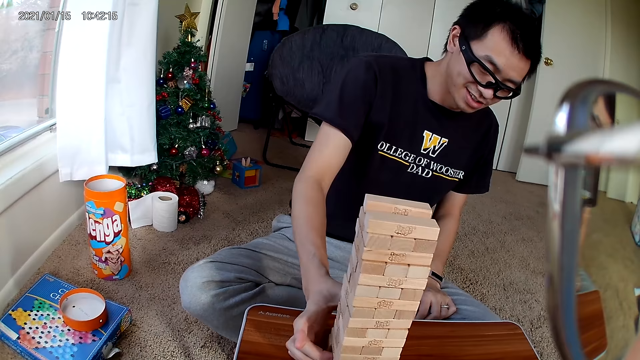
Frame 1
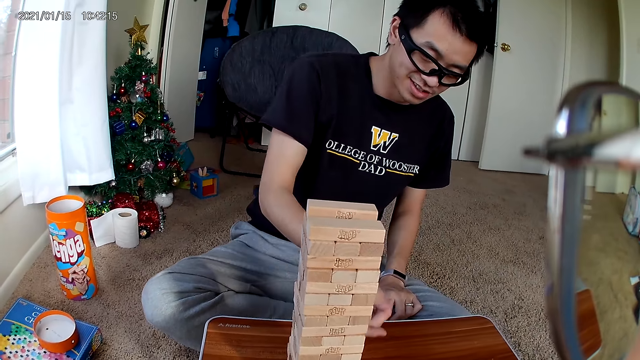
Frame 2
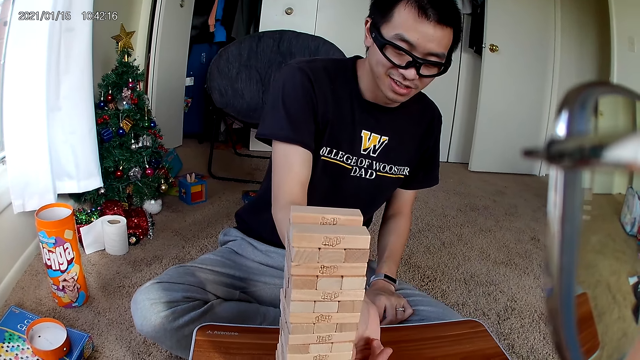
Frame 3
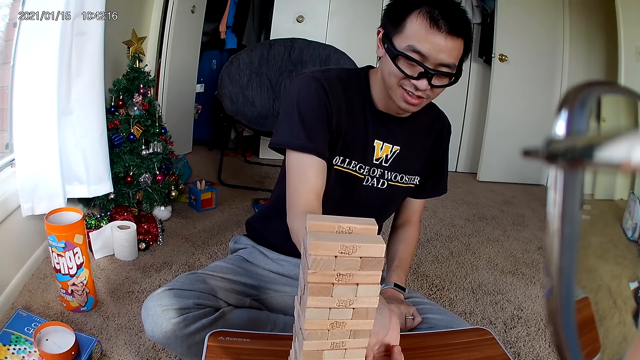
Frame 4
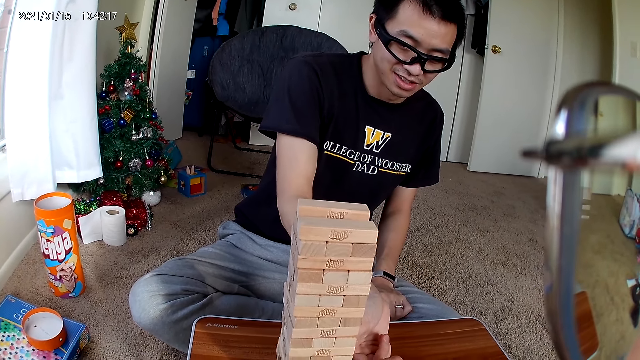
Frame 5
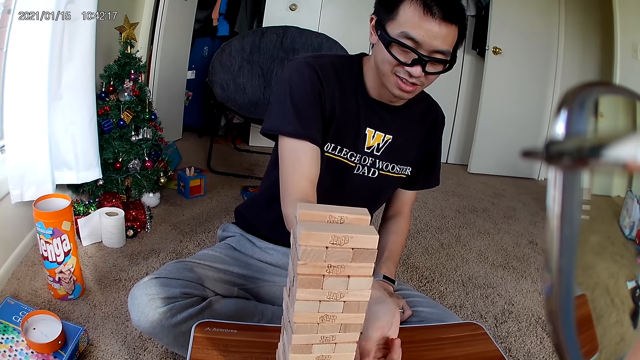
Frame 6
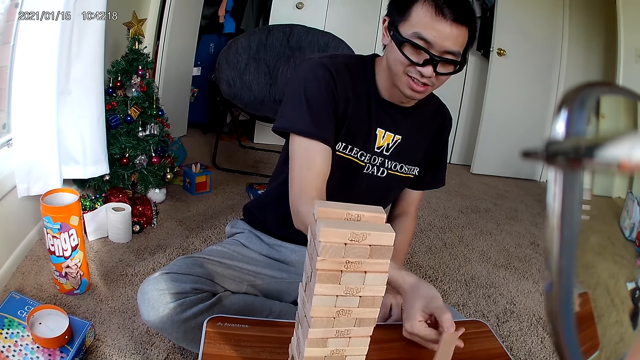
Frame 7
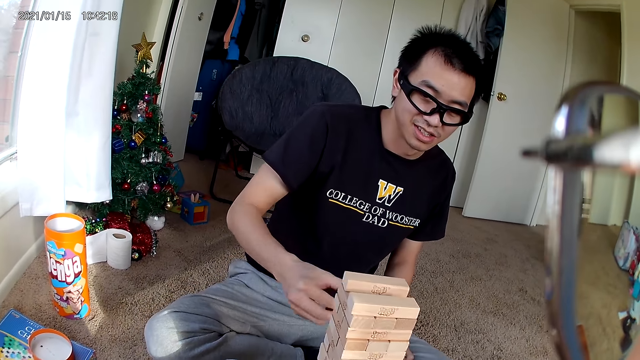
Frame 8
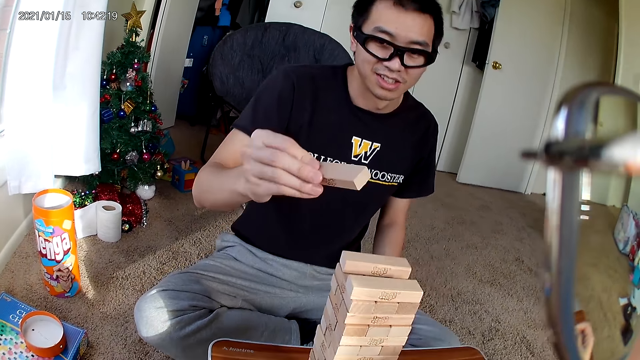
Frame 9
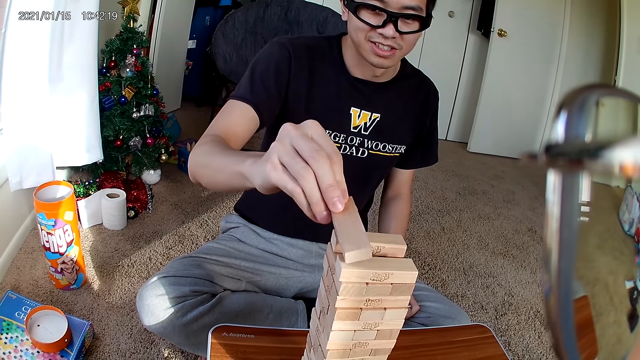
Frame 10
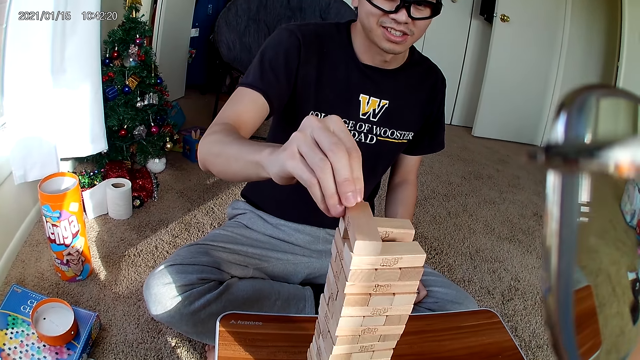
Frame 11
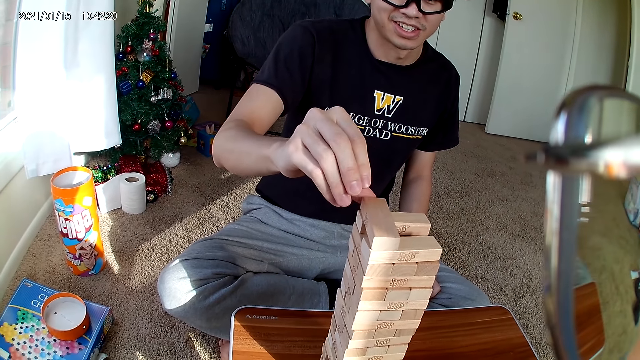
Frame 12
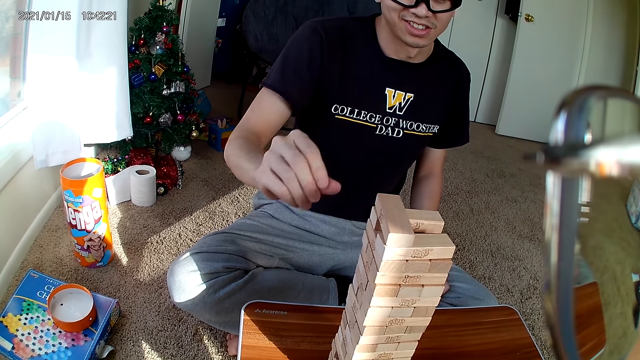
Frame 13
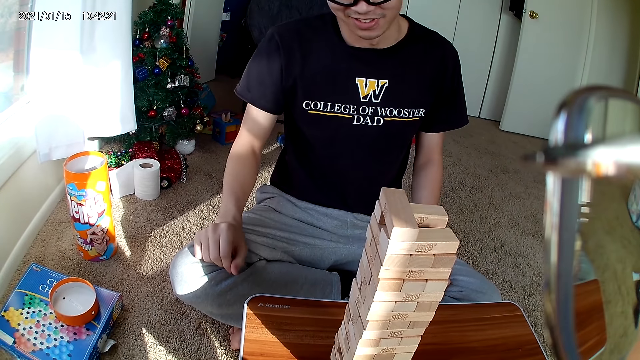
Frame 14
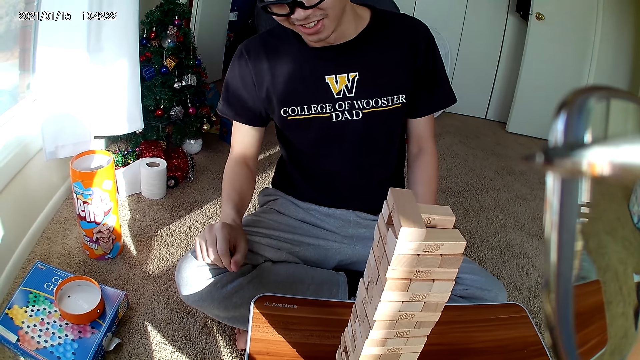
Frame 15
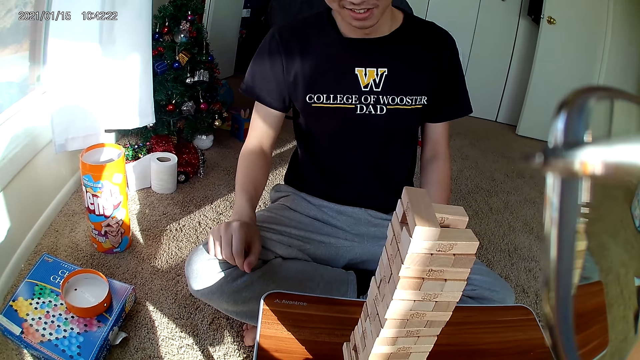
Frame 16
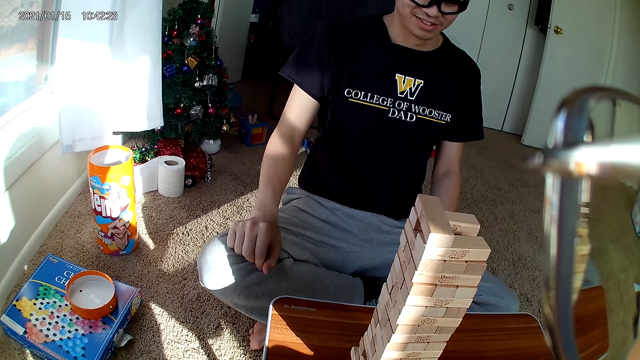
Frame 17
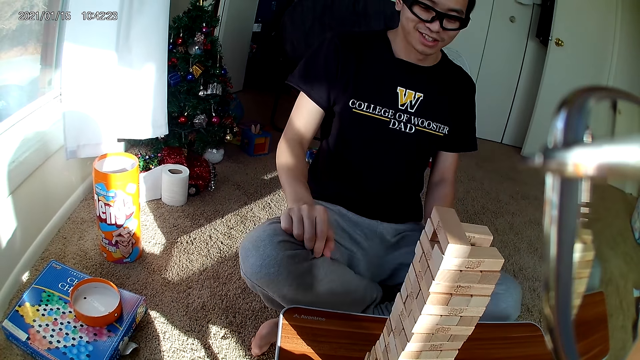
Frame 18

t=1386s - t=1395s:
A man places the block on the others. The man picks up a wooden piece on the stool with his right hand. He puts the wooden piece in his right hand on the puzzle. He removes his hands from the blocks.

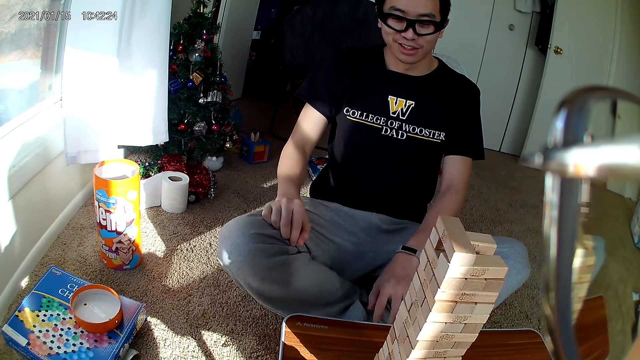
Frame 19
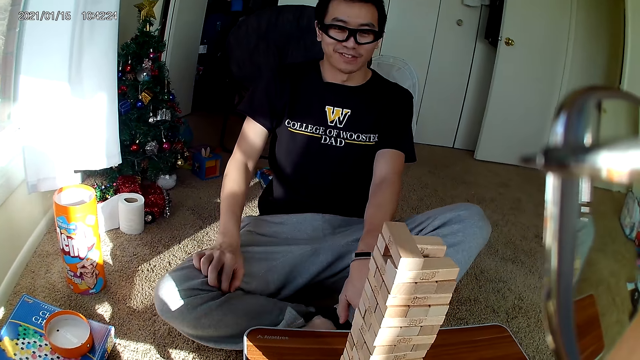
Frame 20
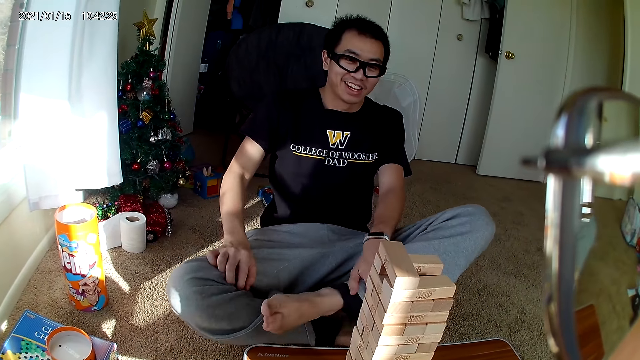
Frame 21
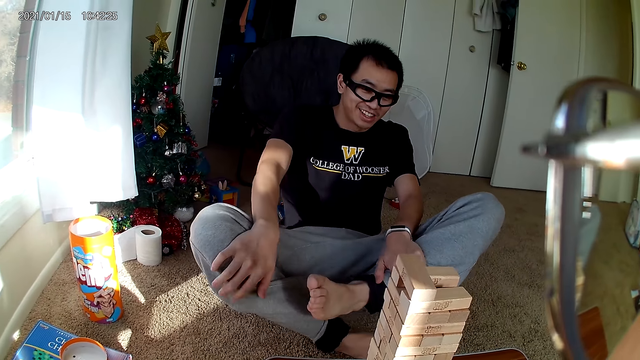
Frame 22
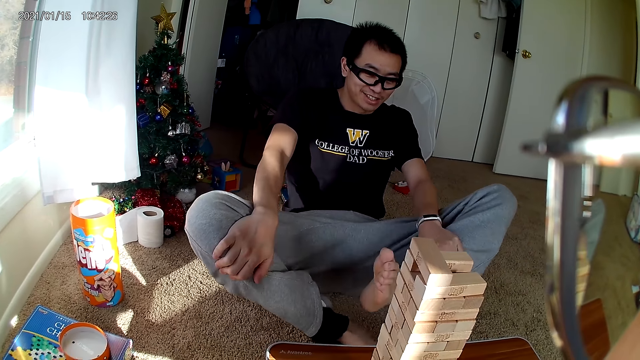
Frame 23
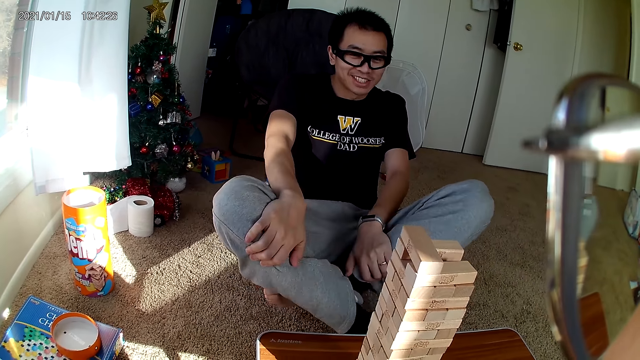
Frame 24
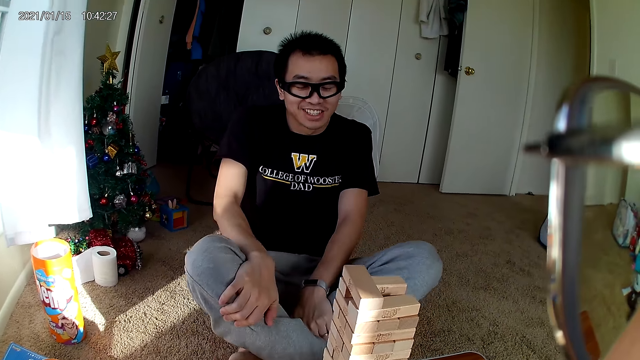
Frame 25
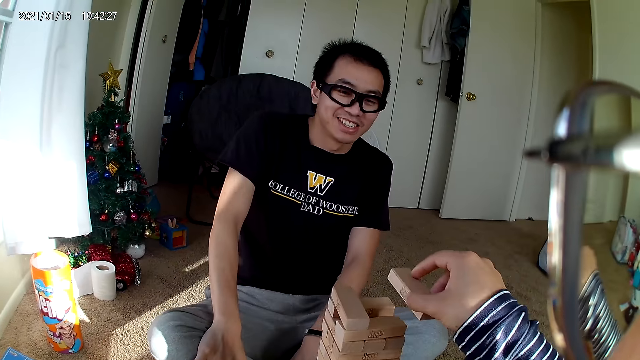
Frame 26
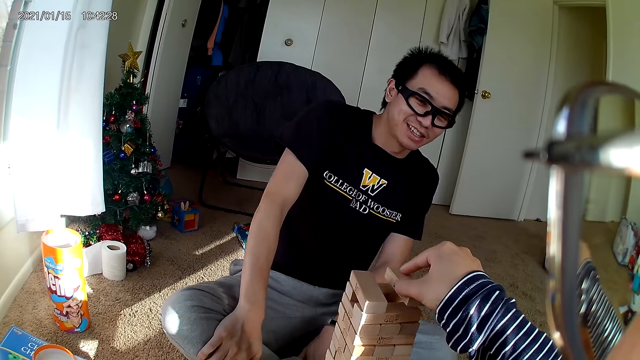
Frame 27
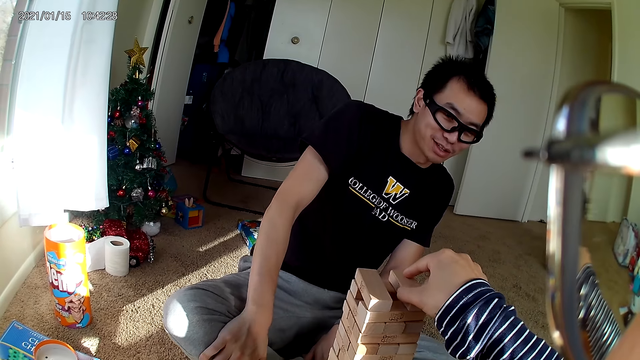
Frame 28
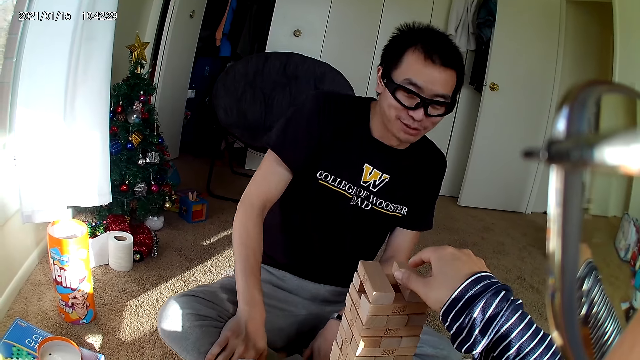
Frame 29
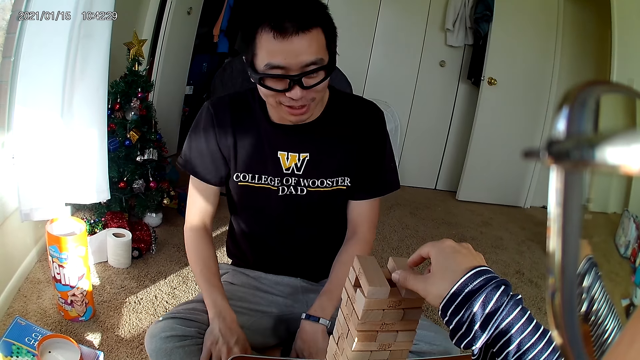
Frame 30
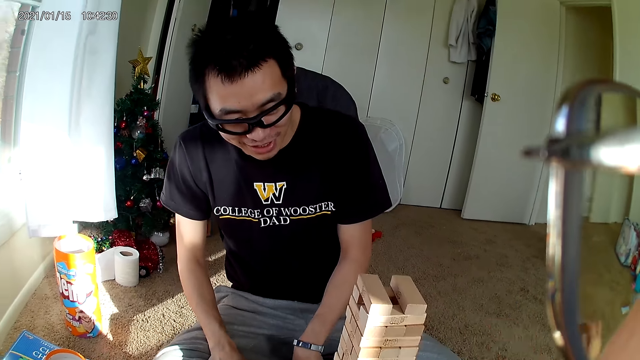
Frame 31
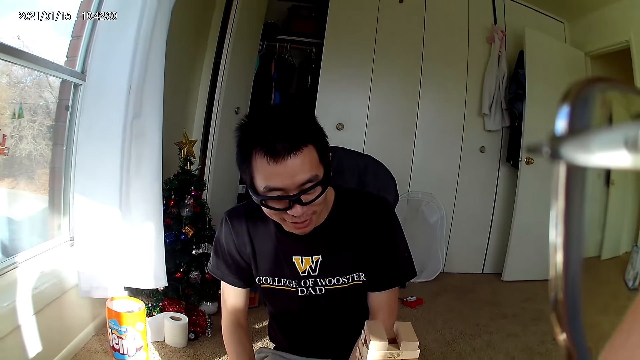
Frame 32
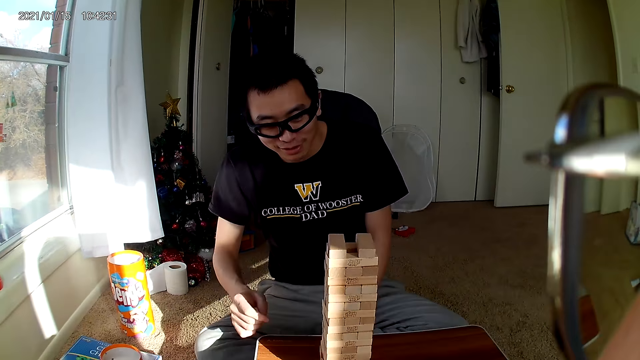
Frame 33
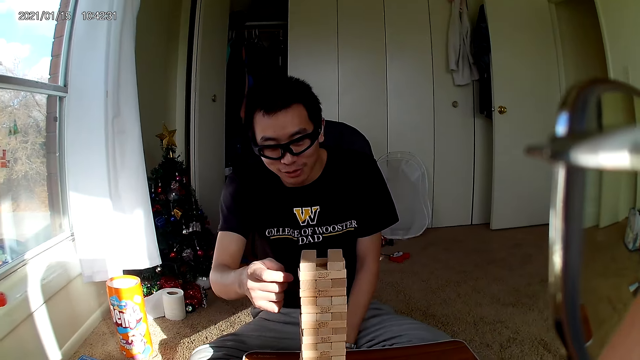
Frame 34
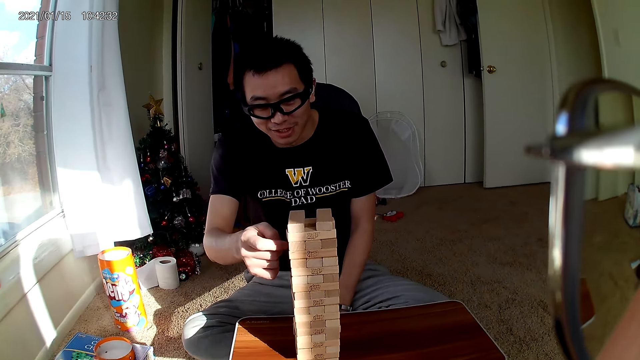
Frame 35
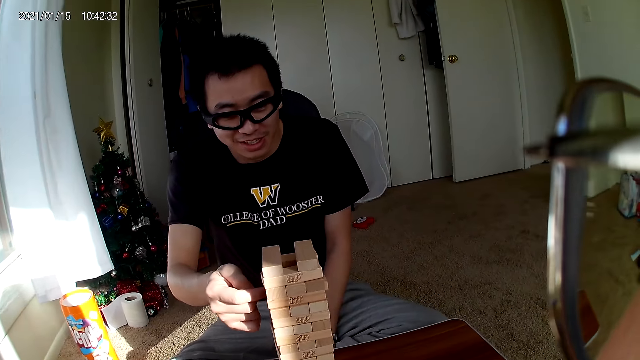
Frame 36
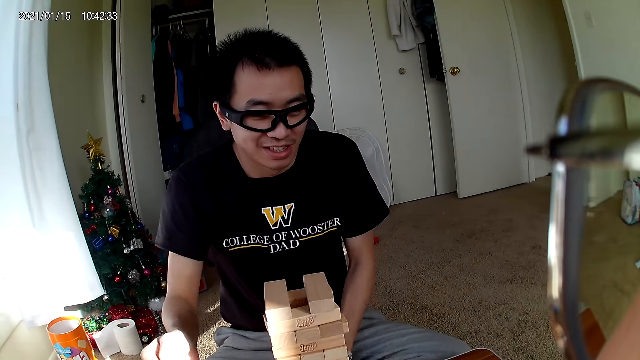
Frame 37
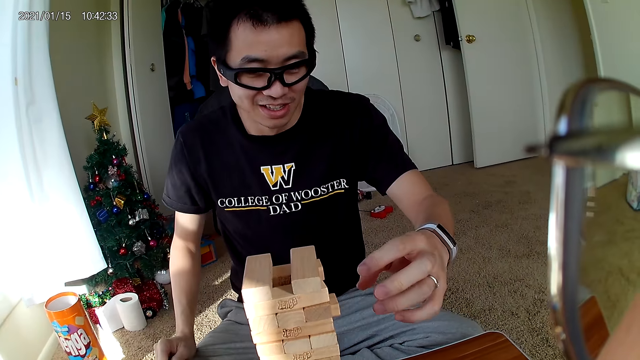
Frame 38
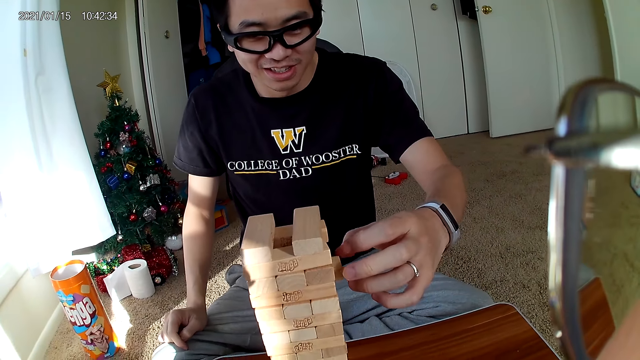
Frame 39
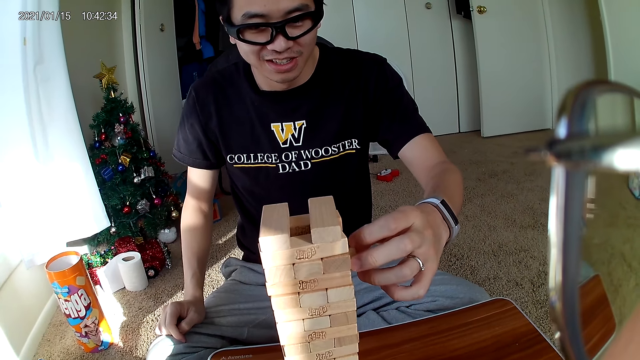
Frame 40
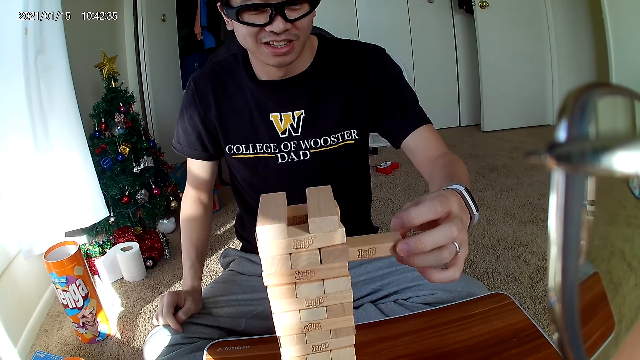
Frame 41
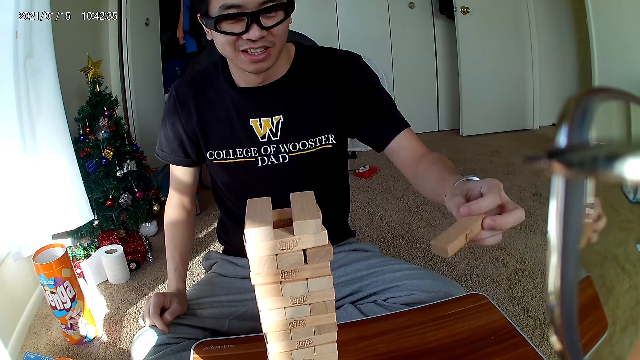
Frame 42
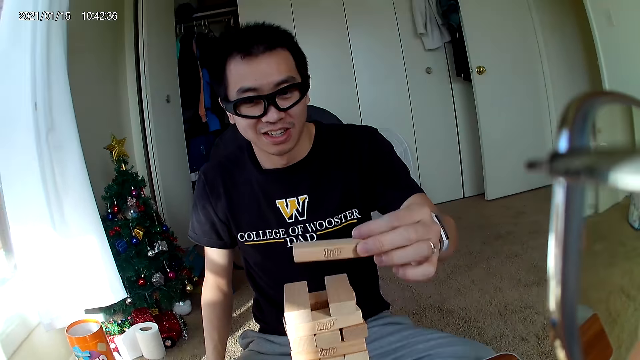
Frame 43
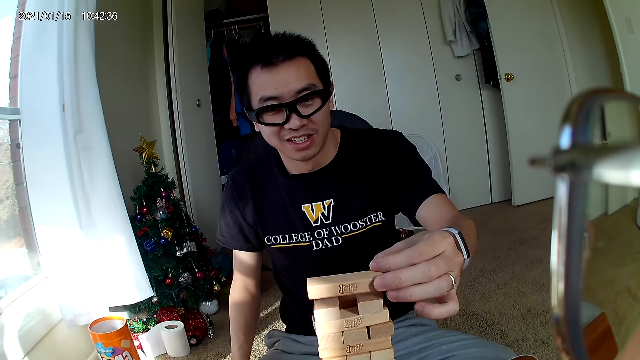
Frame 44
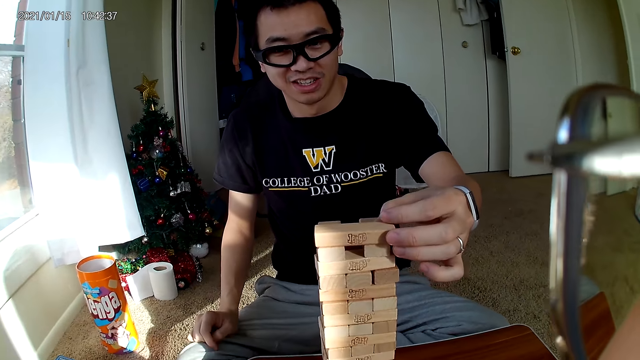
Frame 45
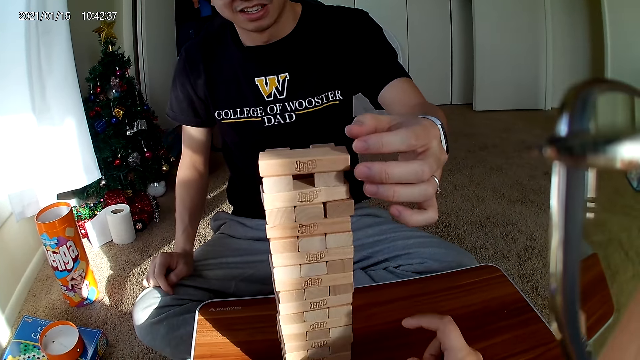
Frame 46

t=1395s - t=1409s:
A man interacts with the camera wearer. The camera wearer puts a wooden piece on top of others on the puzzle with her right hand. The man pushes out a wooden piece from the puzzle with his left hand. He removes the wooden piece with his left hand. He puts the wooden piece in his left hand on the puzzle, on top.
